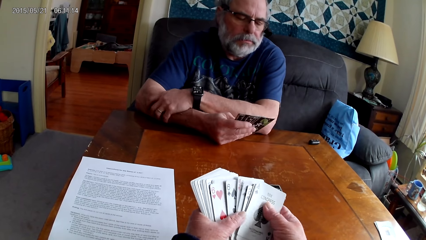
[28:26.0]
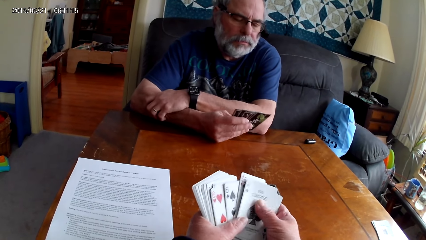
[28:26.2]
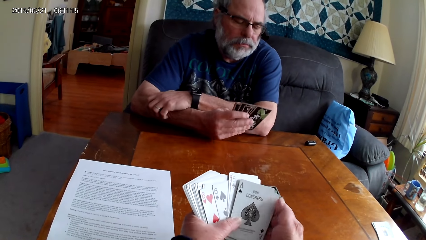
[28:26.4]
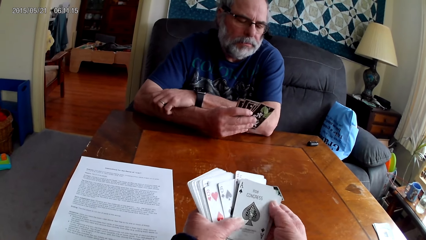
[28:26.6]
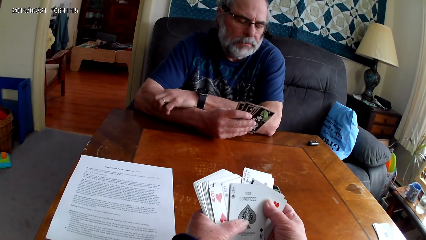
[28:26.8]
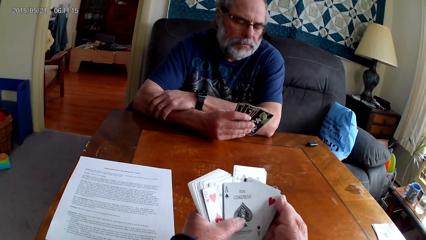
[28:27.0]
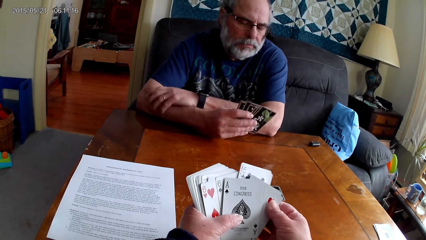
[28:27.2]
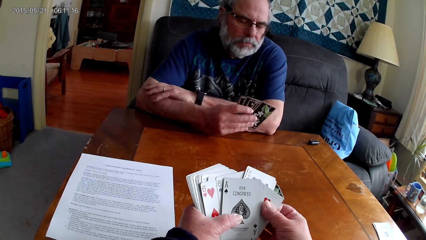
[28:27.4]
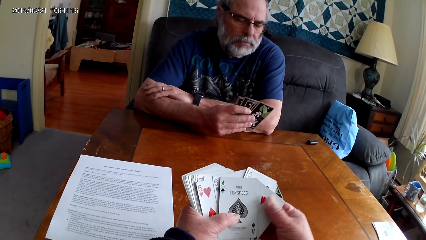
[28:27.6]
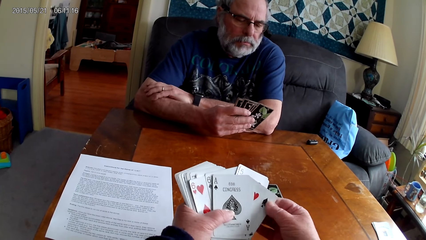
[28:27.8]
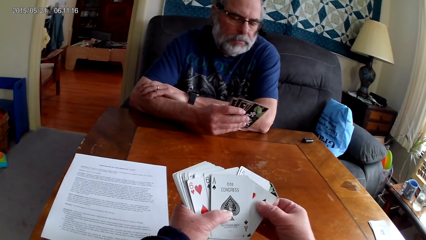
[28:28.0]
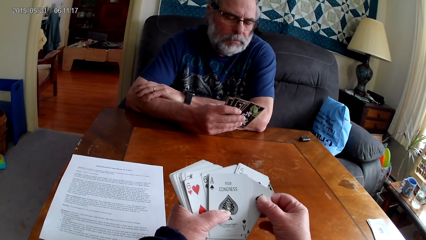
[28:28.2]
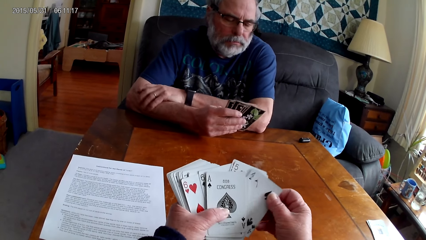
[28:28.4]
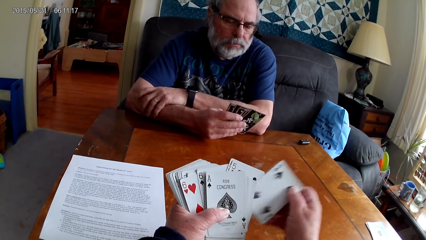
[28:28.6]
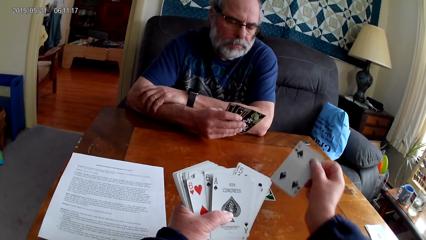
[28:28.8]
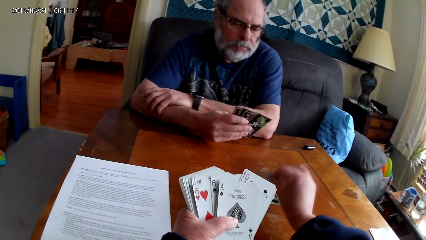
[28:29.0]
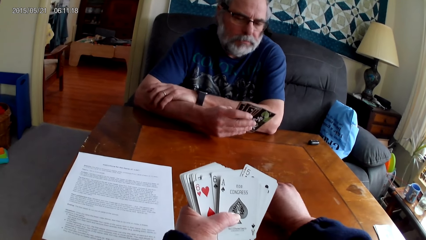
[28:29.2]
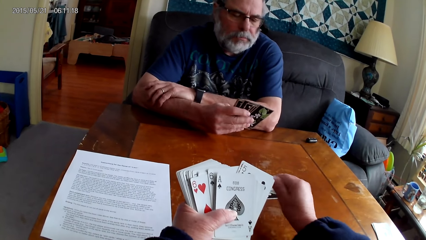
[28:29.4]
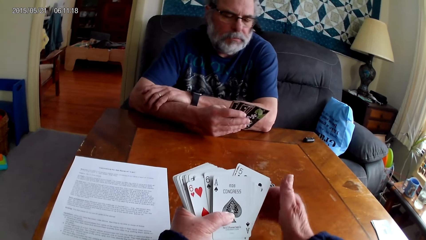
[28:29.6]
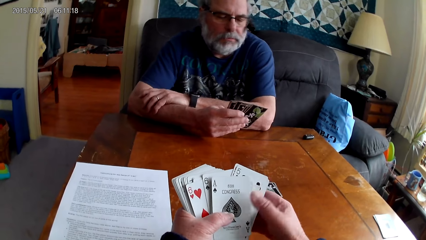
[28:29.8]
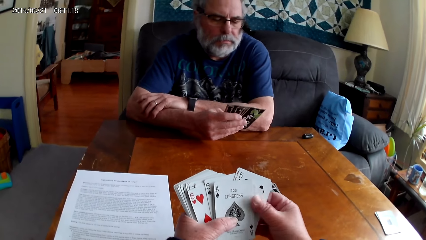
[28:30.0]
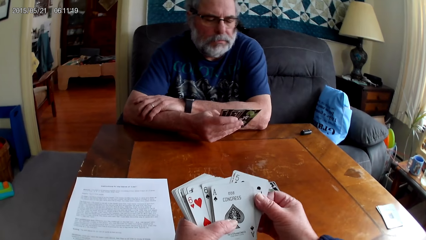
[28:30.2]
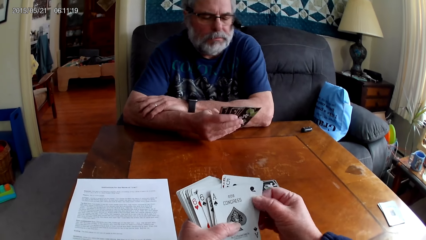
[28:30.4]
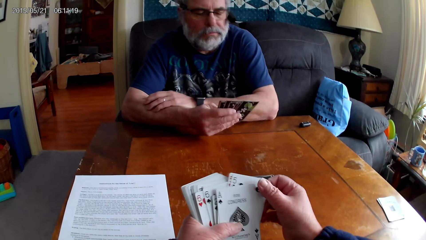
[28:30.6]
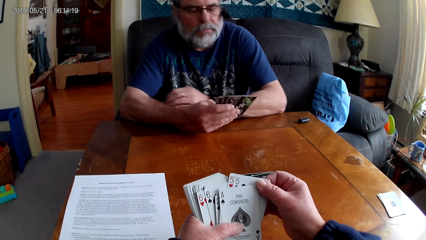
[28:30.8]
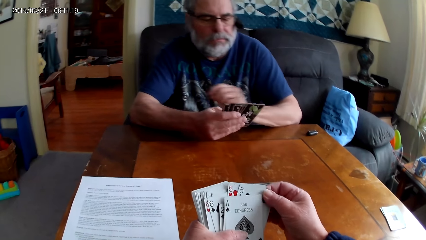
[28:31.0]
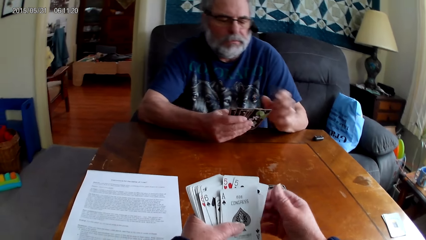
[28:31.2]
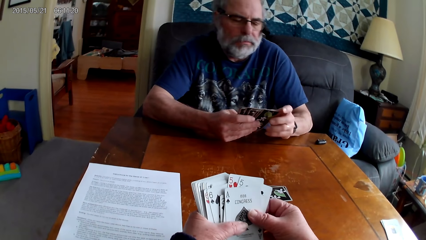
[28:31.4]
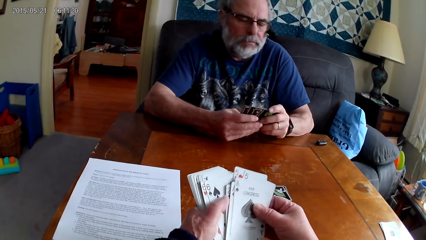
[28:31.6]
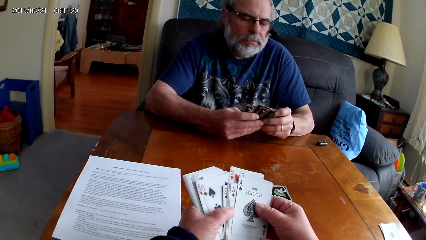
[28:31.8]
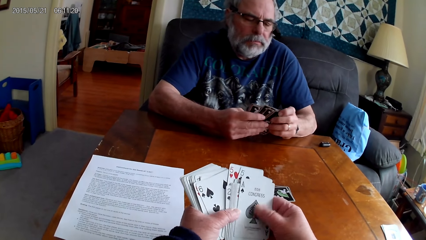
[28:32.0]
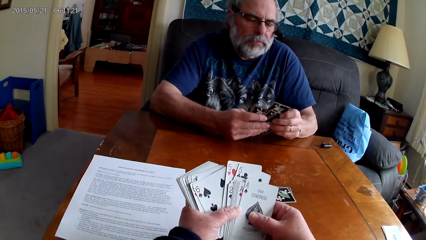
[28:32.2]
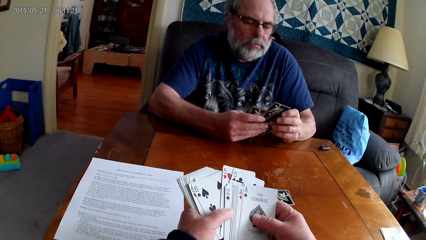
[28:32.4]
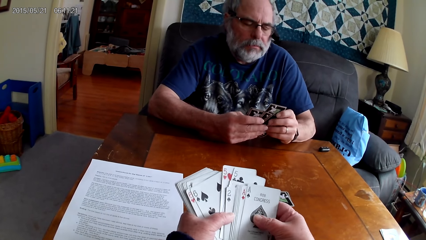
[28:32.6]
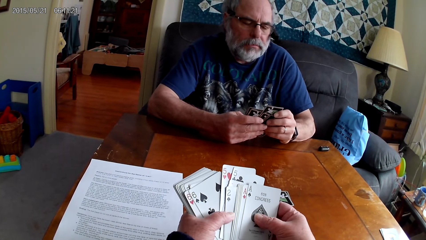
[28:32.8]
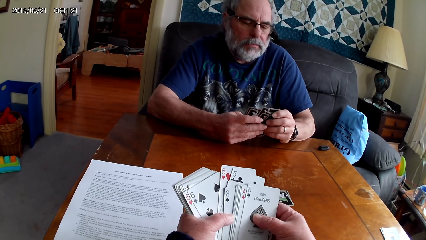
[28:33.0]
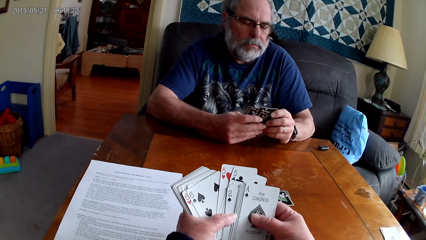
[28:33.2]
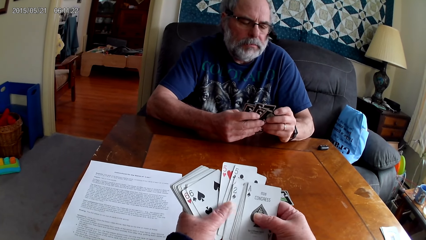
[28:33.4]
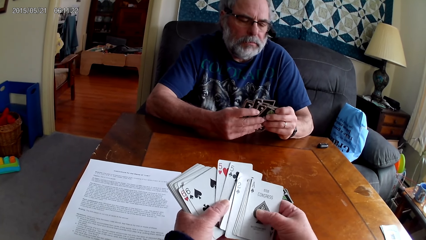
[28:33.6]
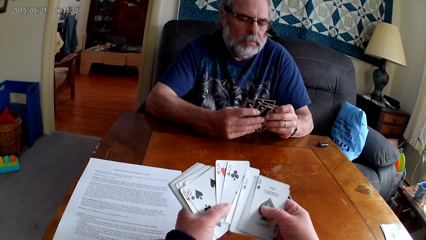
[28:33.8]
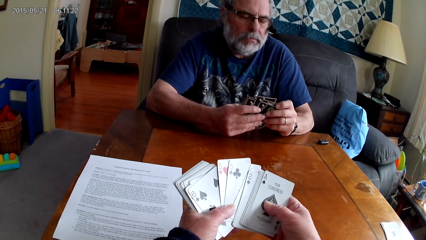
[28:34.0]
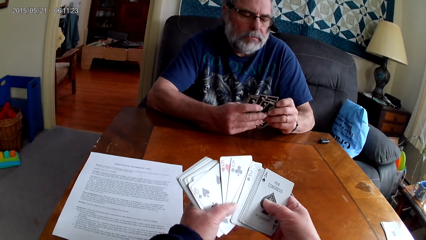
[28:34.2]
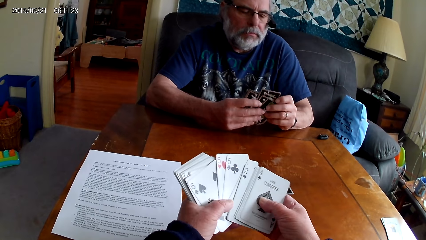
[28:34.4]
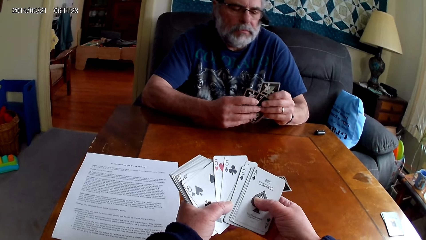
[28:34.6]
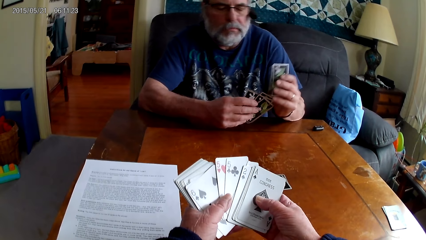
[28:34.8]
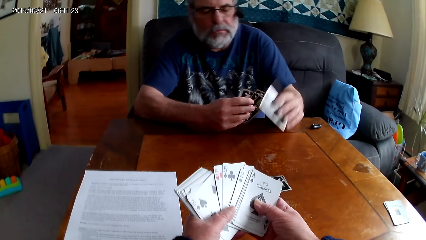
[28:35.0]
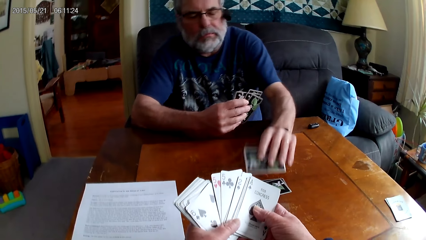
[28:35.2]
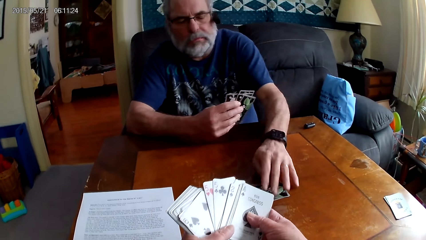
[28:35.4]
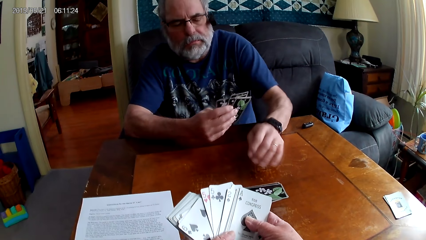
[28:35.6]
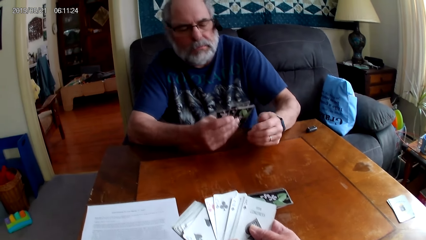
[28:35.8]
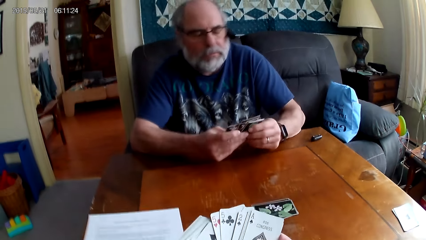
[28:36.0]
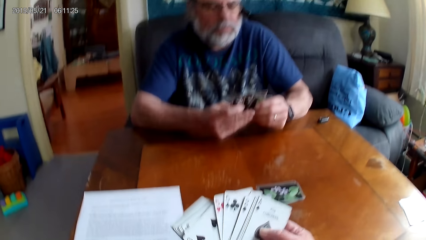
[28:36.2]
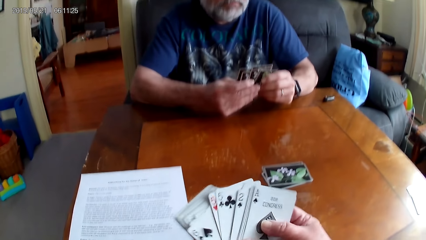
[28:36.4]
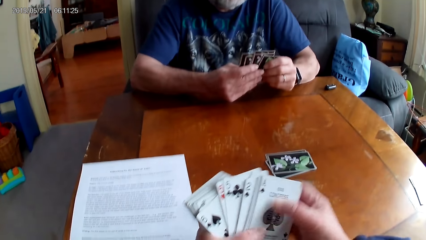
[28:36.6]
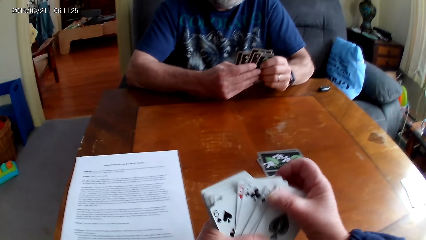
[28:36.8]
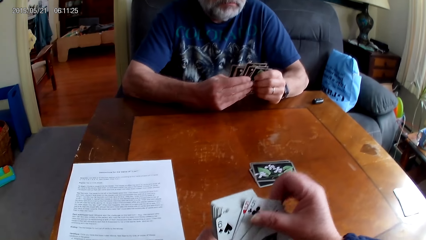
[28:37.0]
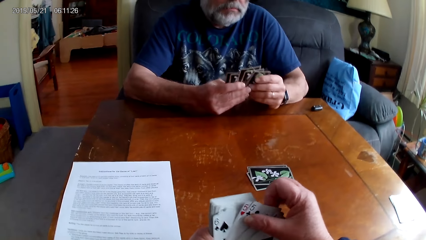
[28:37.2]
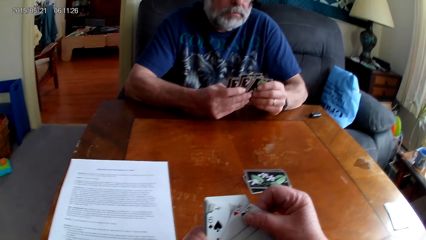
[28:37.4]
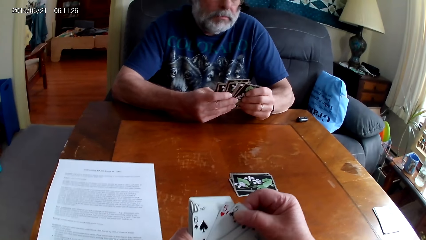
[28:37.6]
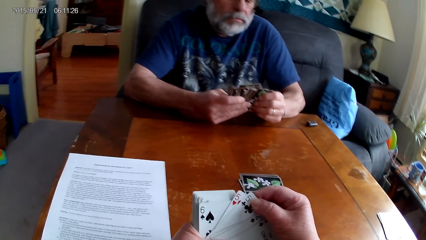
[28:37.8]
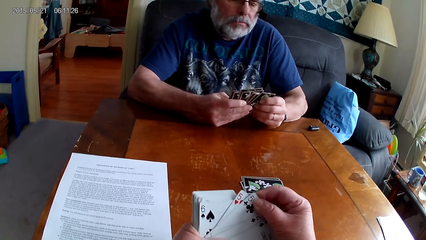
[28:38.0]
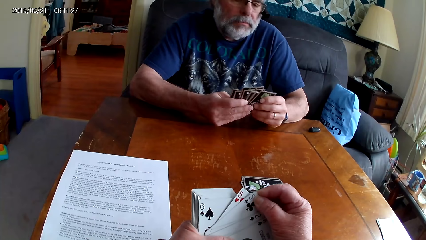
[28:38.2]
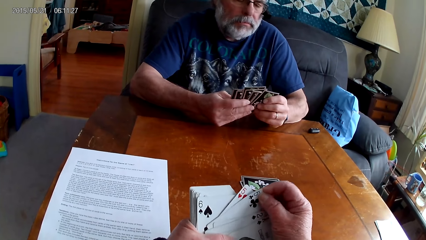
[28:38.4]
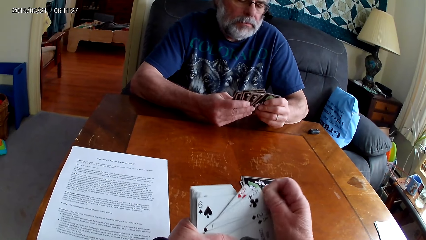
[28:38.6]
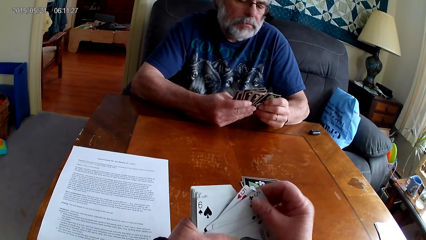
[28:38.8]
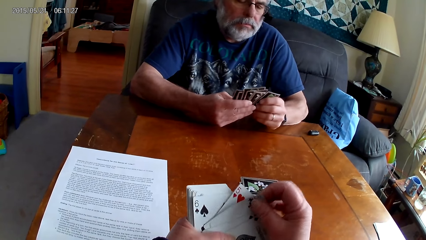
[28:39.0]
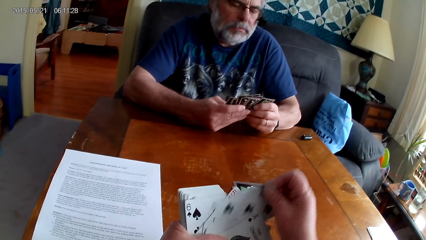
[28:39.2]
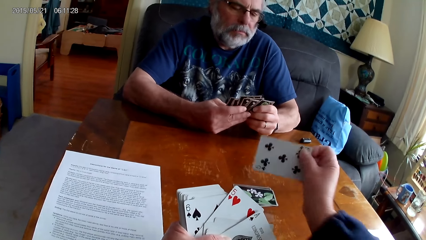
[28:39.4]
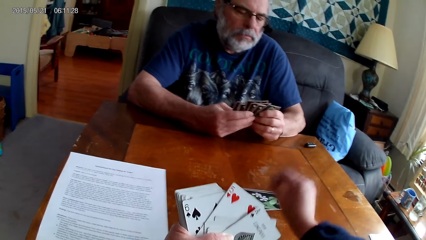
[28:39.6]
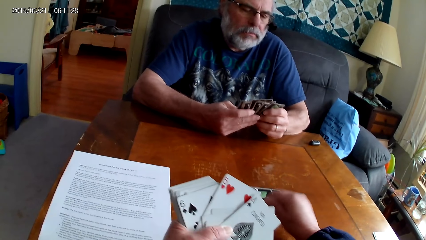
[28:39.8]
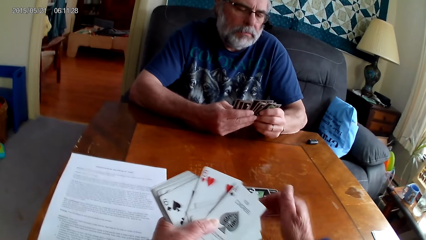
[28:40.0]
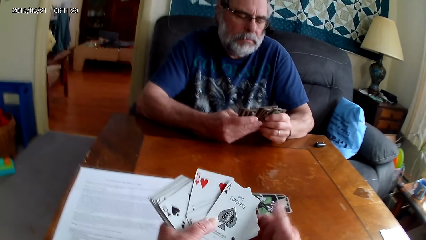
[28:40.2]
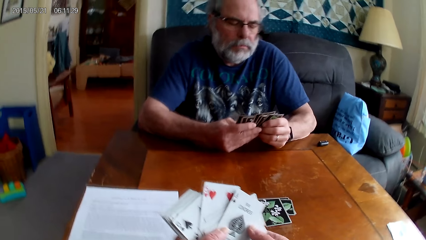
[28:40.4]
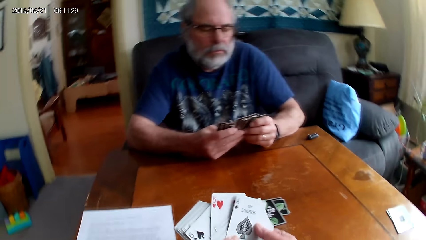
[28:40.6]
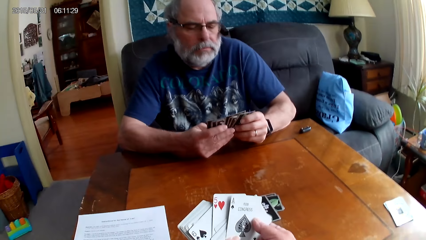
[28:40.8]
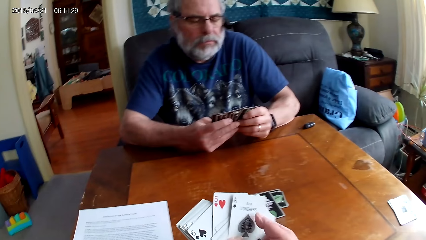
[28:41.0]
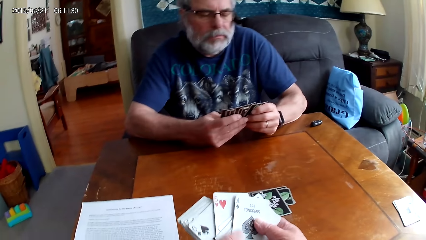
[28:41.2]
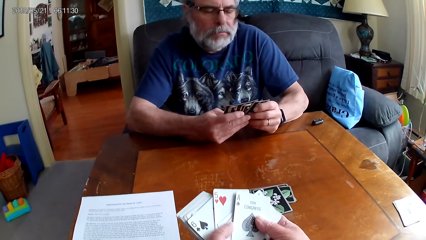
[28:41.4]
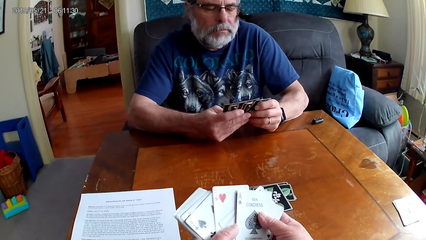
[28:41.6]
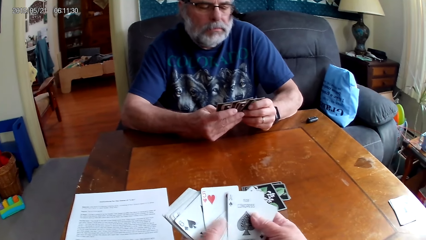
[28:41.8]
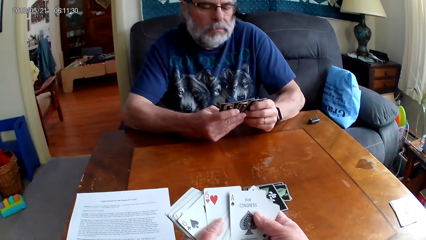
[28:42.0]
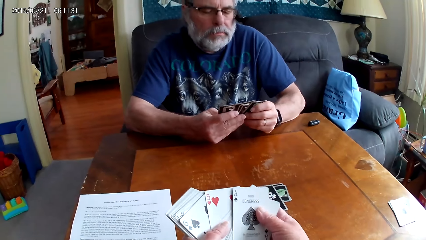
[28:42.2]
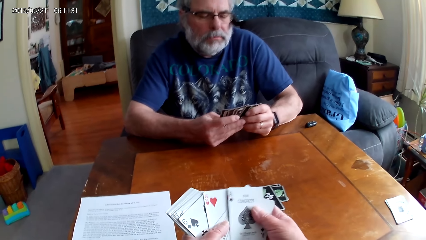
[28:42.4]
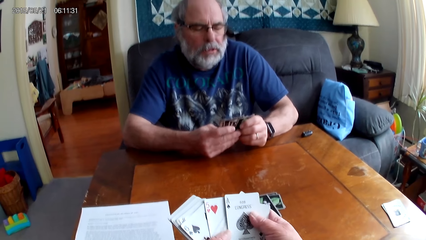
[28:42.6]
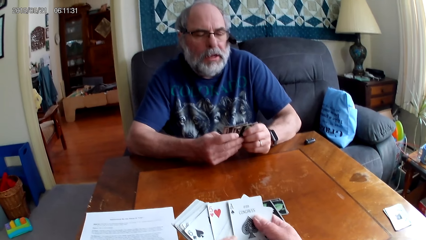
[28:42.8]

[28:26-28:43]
The camera wearer puts a card on the table. A man puts poker cards on the table. The camera wearer arranges cards on the table. The man puts a card on the table. The camera wearer puts a card on the table.
